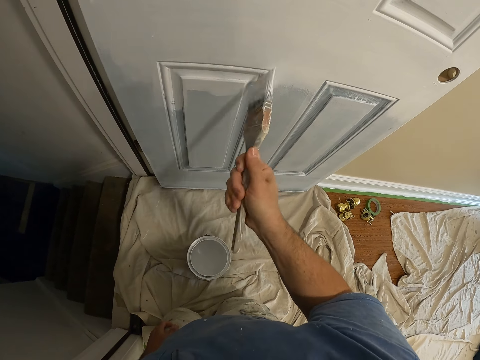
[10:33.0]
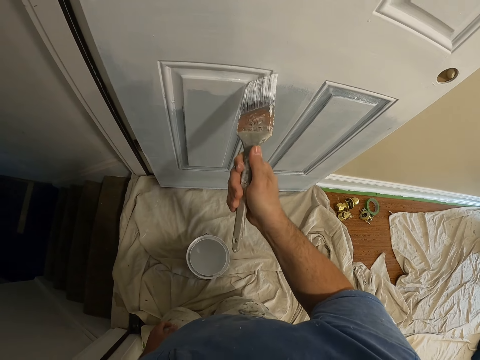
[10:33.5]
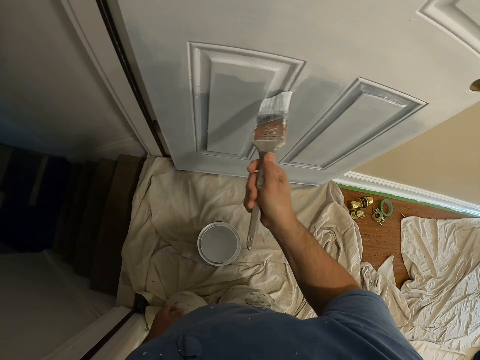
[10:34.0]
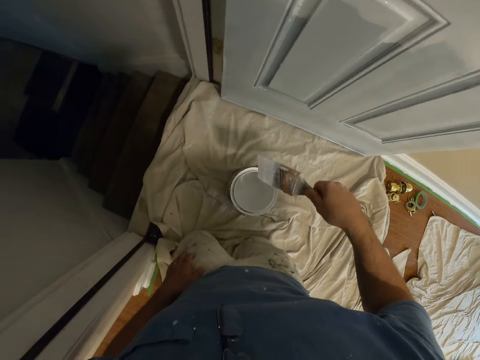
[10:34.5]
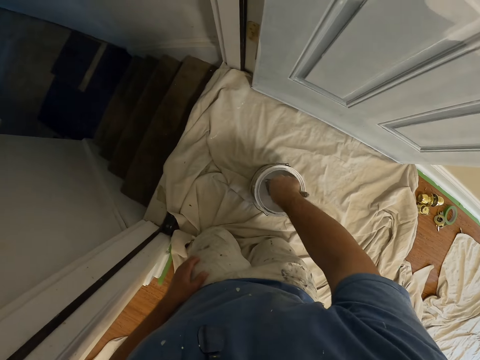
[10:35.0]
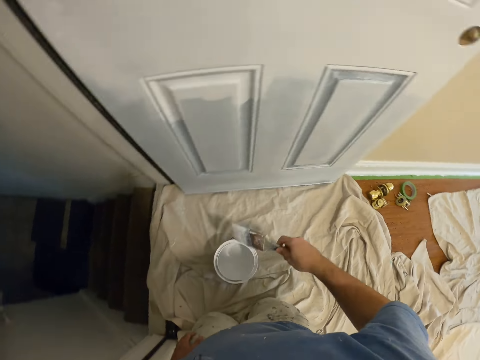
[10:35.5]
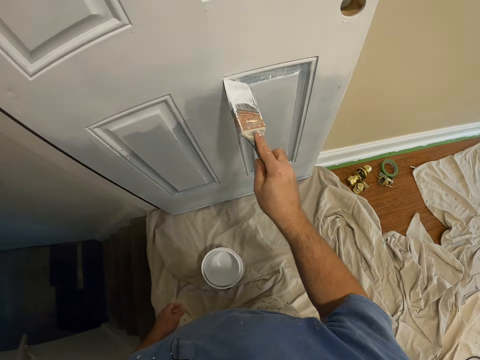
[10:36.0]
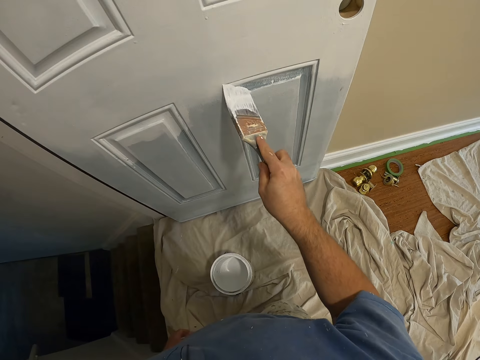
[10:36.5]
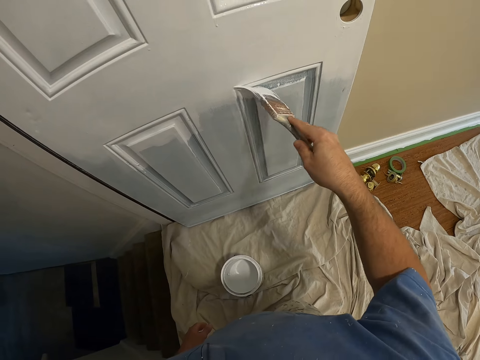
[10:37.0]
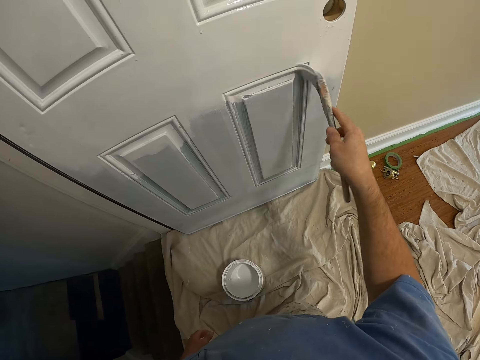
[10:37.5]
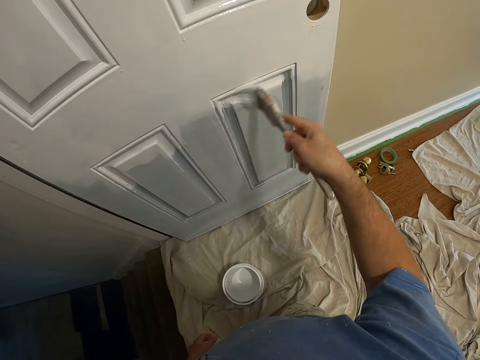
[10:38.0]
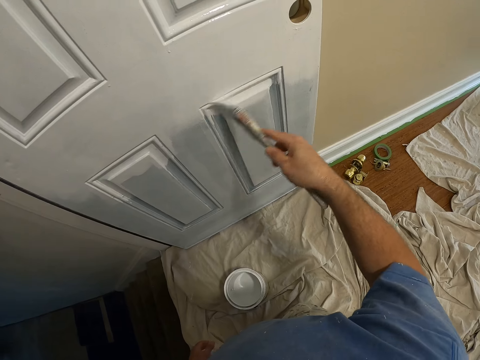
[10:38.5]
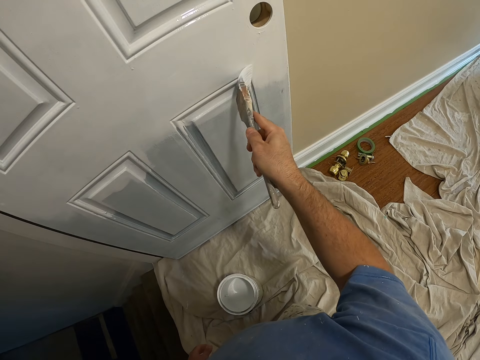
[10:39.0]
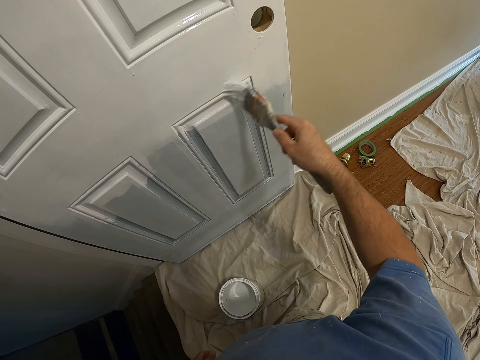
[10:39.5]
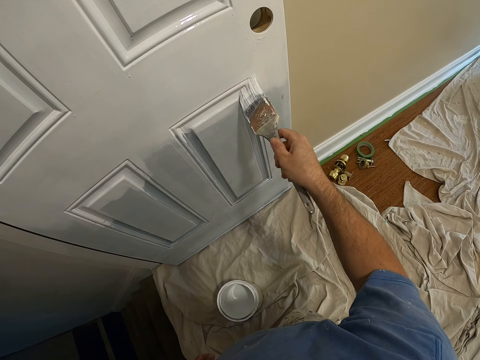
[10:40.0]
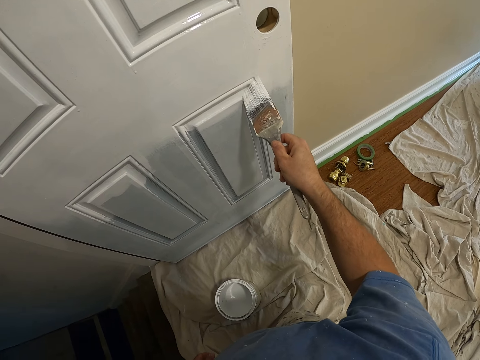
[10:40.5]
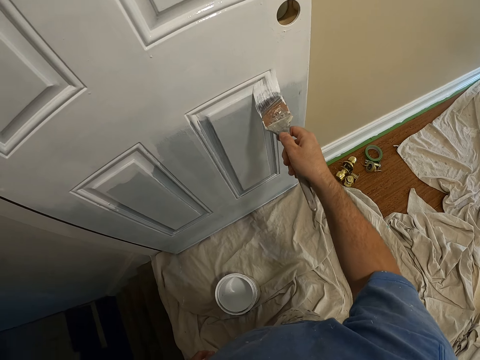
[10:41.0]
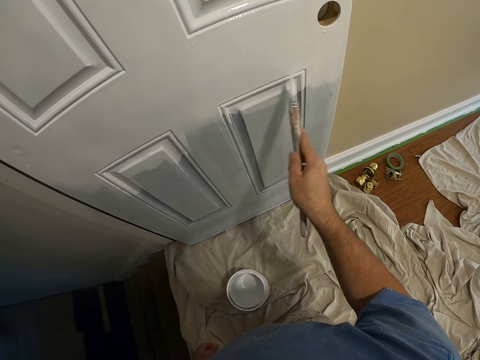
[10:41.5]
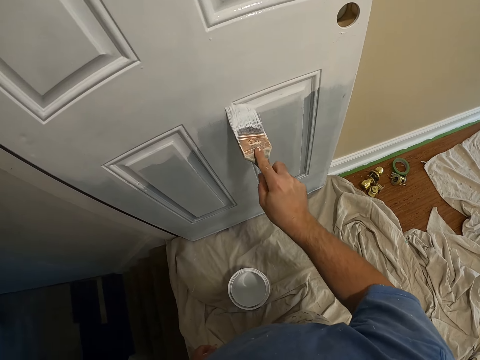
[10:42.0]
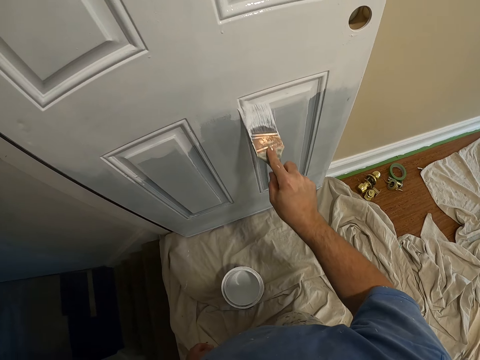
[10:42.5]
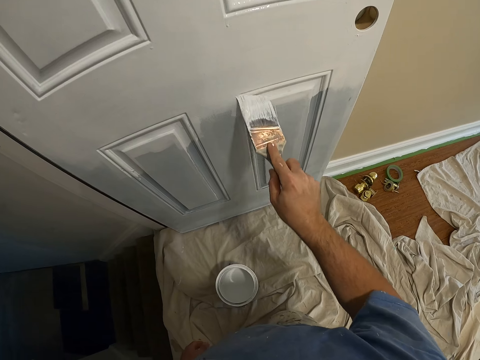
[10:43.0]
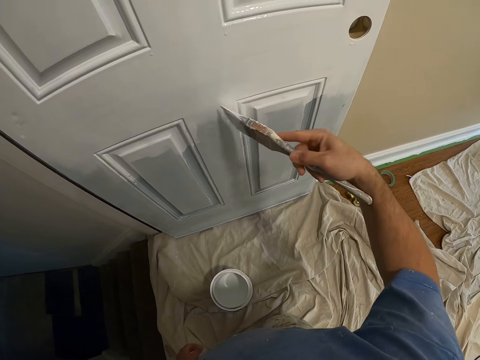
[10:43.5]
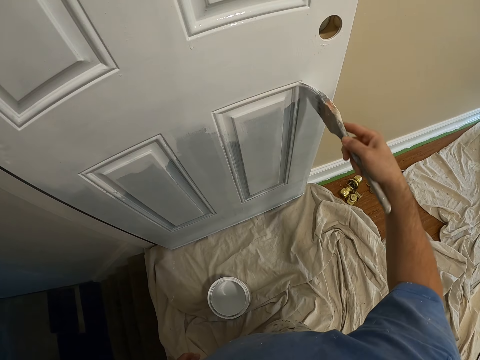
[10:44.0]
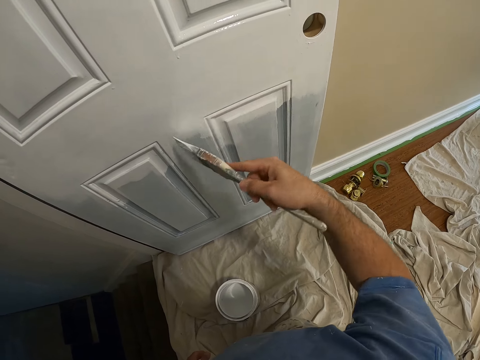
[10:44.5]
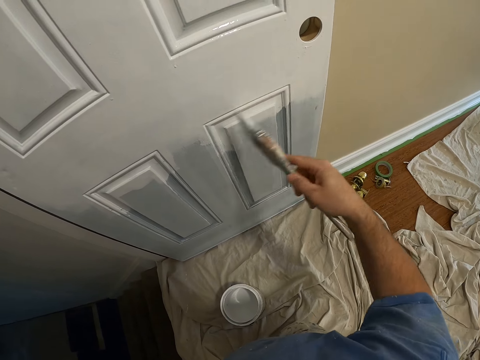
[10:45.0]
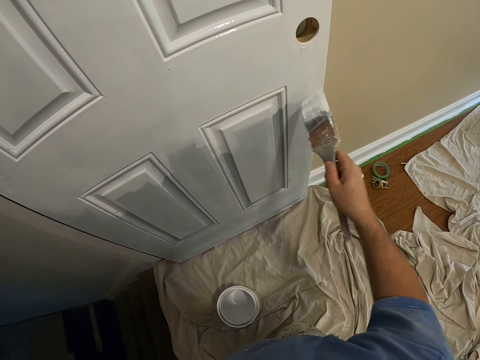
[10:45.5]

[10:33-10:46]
The camera wearer dips the paintbrush in the paint can. They paint the door using the paintbrush.

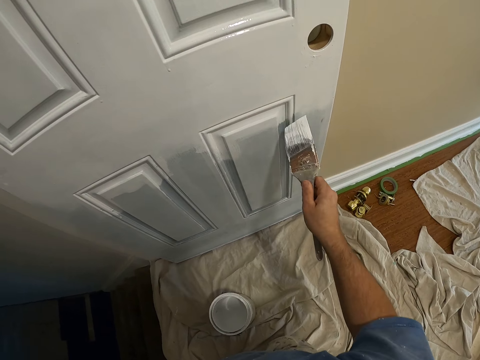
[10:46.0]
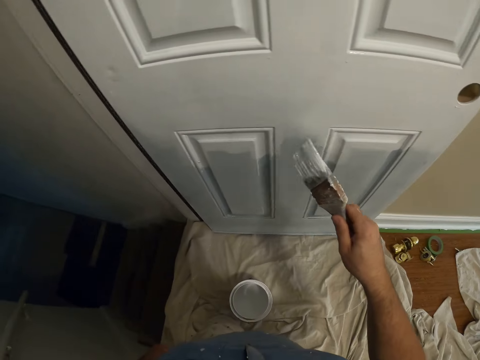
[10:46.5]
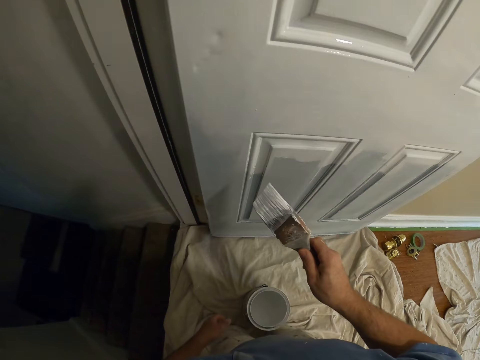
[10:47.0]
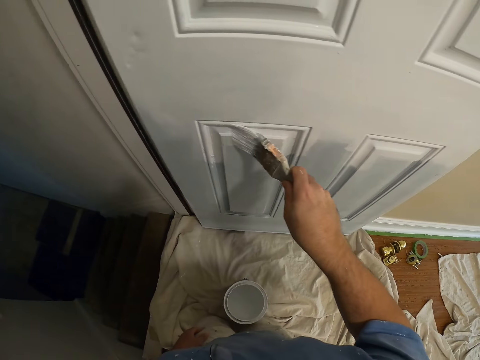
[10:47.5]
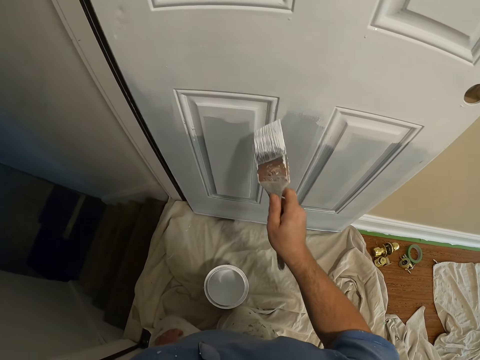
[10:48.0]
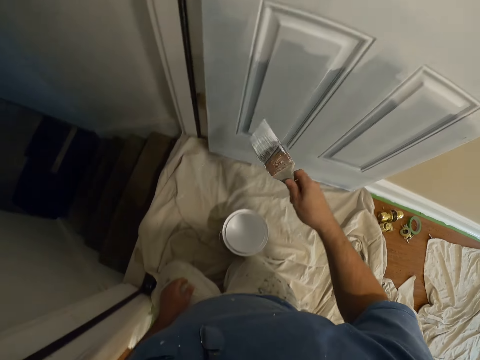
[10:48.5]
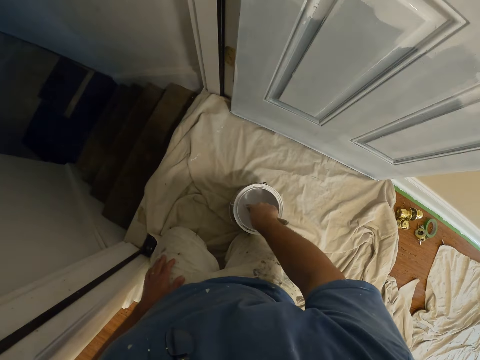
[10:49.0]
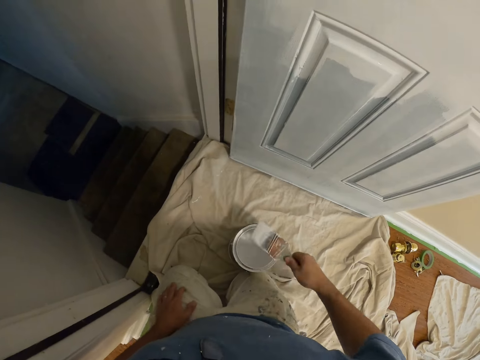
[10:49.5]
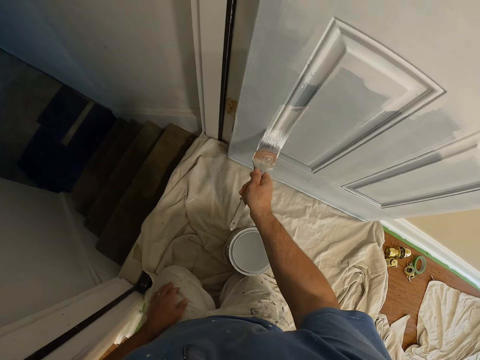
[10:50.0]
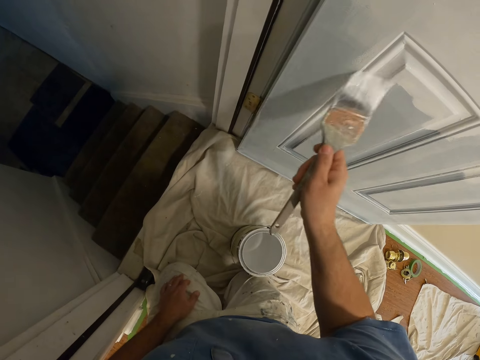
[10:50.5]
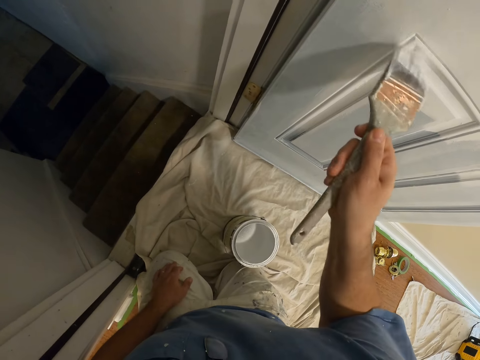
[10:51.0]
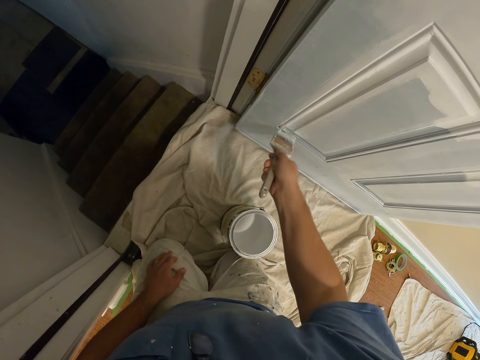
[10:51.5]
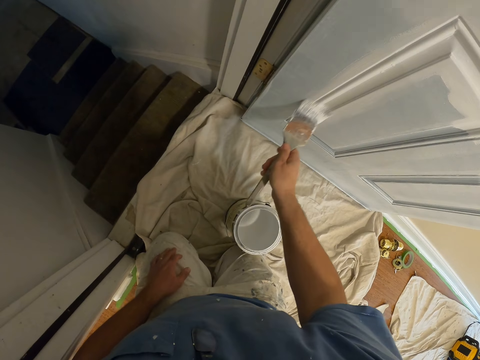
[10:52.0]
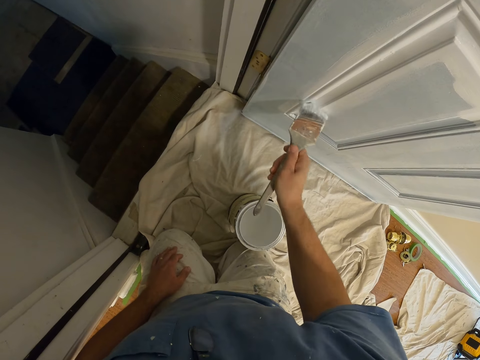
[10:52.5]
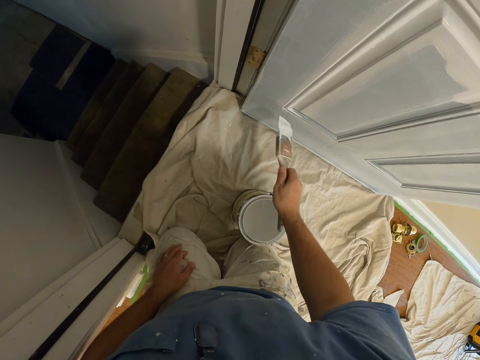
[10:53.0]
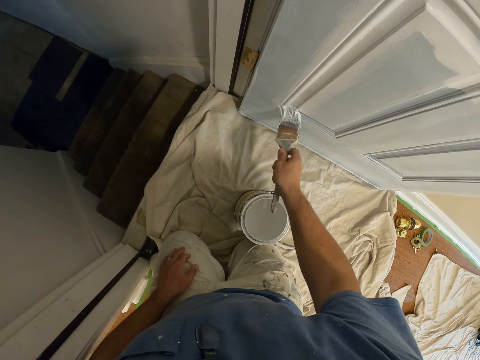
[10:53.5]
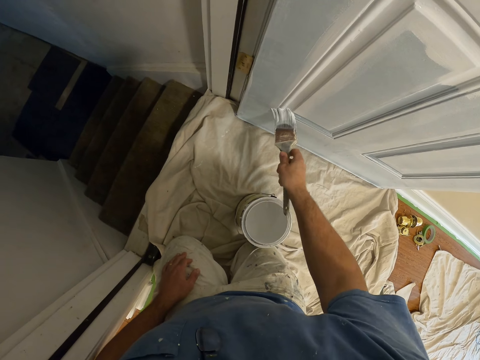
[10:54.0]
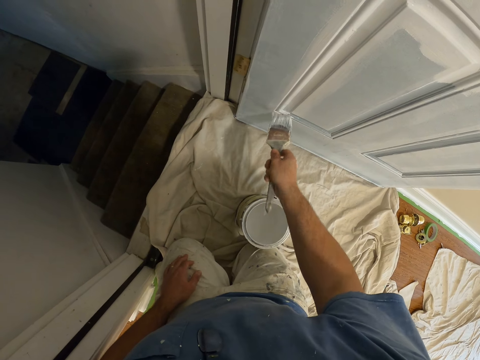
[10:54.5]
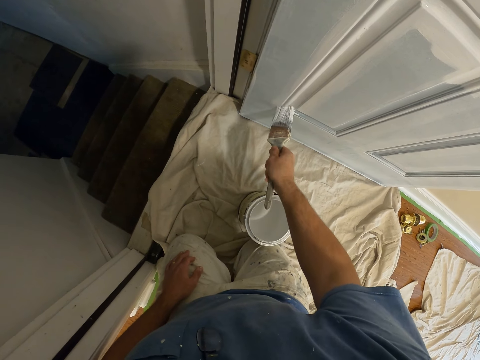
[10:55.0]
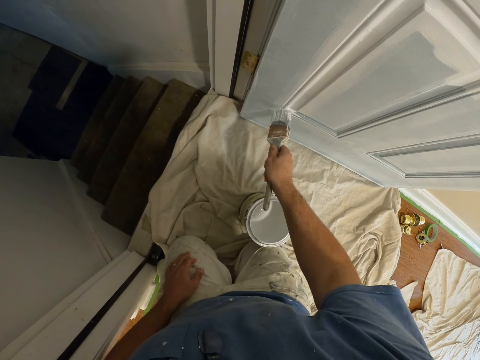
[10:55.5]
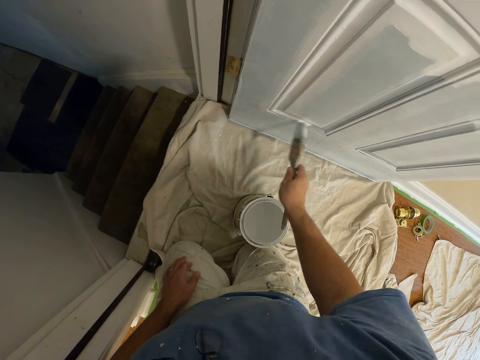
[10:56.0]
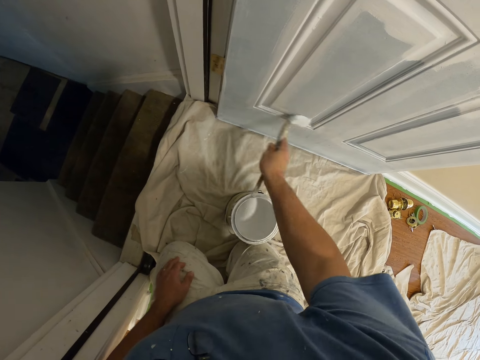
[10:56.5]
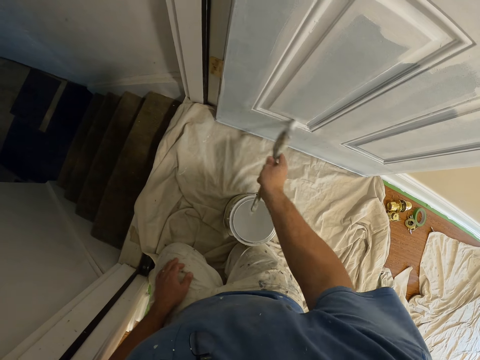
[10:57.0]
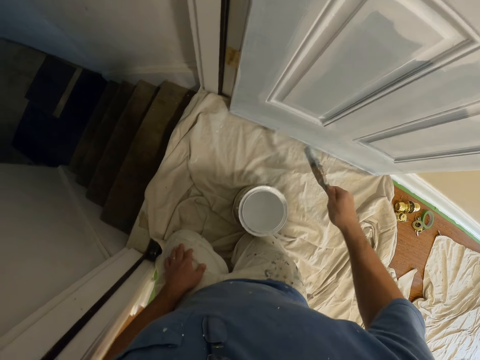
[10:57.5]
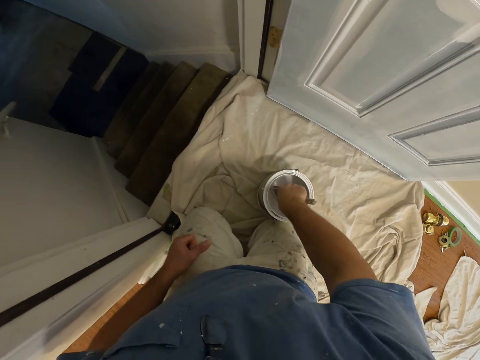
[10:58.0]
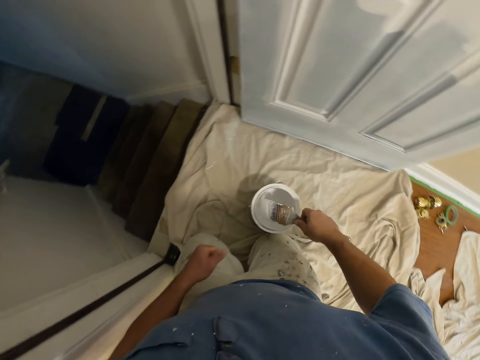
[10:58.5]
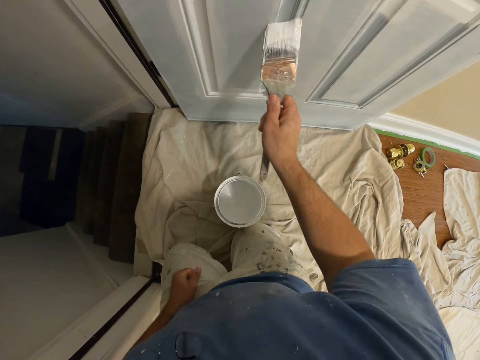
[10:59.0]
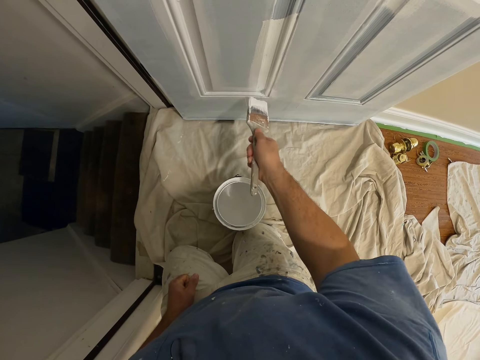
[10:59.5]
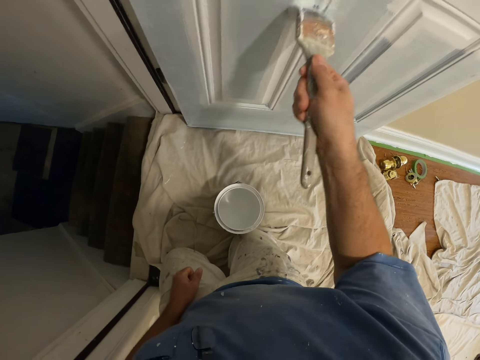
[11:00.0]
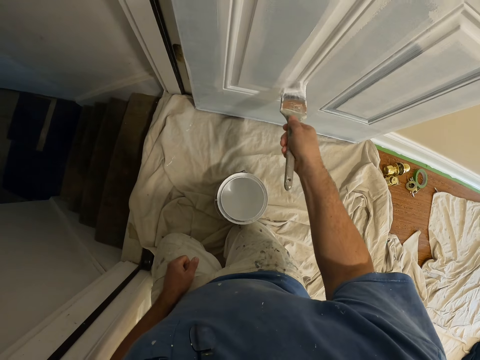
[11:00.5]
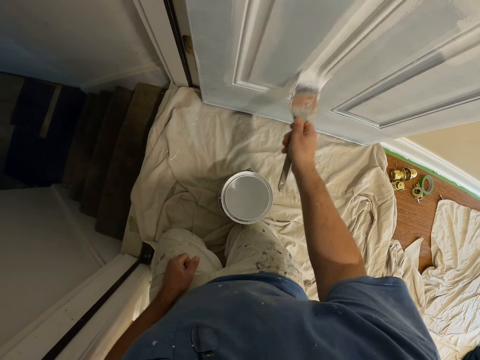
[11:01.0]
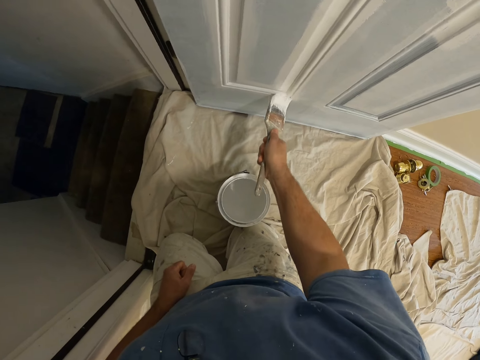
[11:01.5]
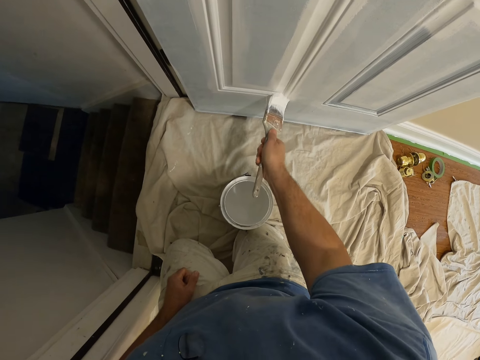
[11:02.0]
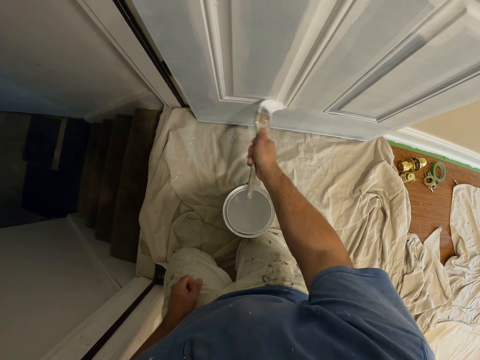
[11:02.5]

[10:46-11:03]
The camera wearer dips the paintbrush in the paint can. They paint the door using the paintbrush. They dip the paintbrush in the paint can again. They paint the door using the paintbrush again.
